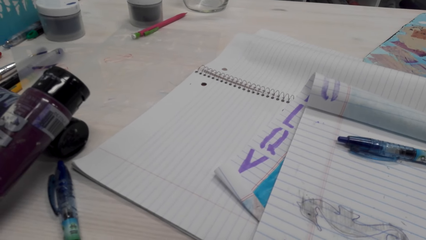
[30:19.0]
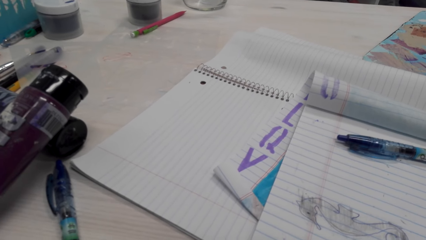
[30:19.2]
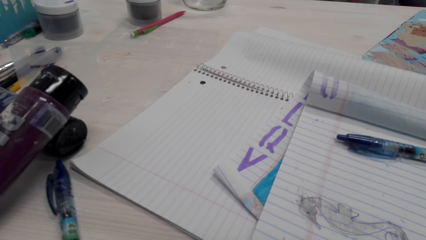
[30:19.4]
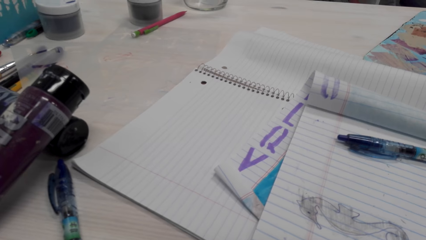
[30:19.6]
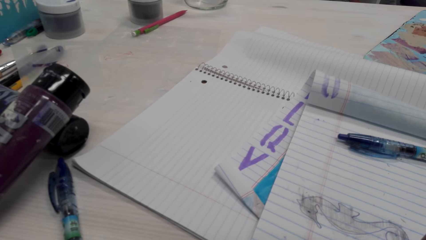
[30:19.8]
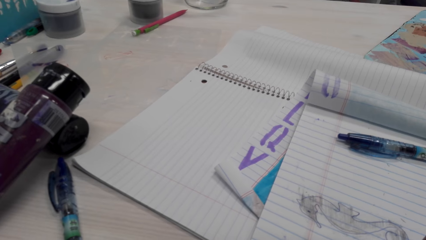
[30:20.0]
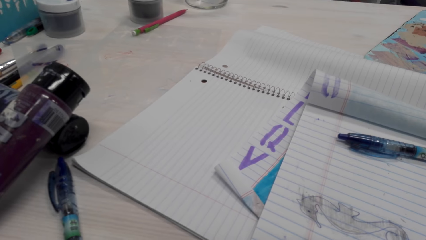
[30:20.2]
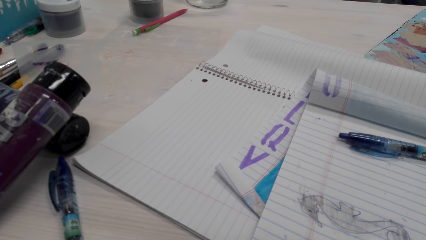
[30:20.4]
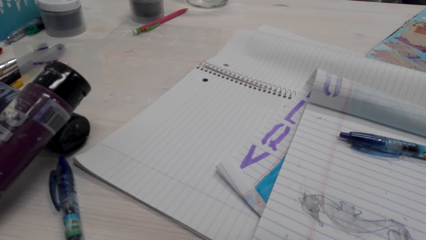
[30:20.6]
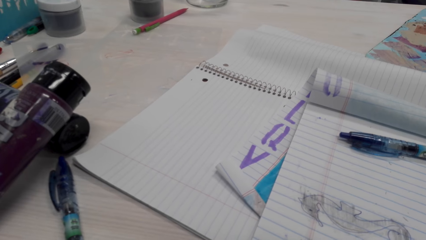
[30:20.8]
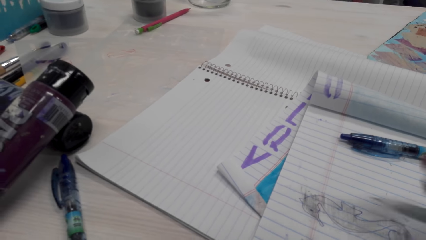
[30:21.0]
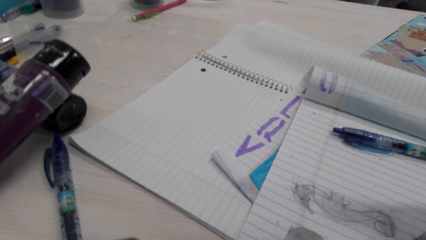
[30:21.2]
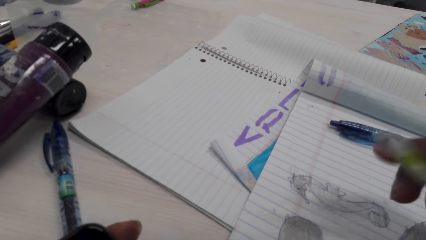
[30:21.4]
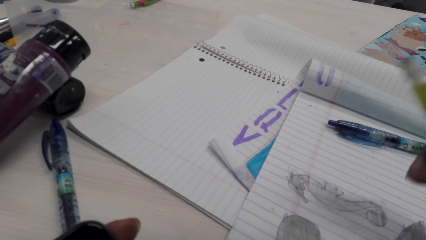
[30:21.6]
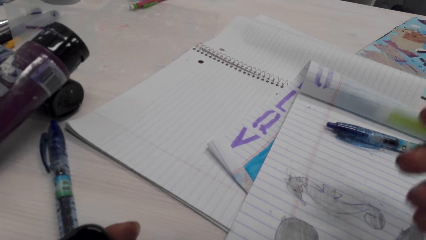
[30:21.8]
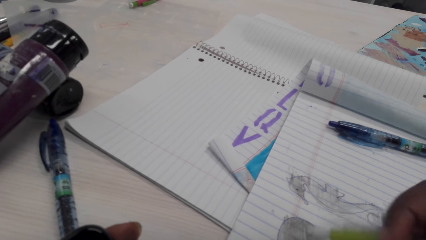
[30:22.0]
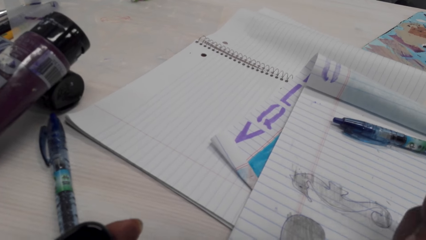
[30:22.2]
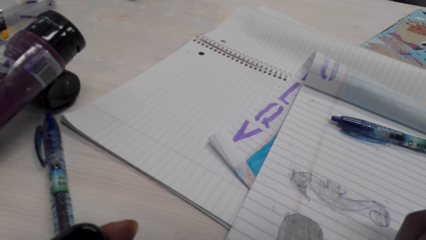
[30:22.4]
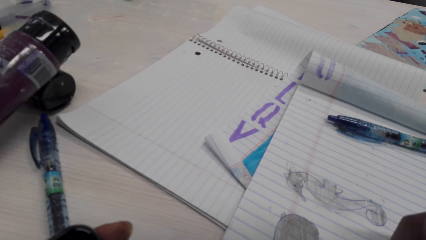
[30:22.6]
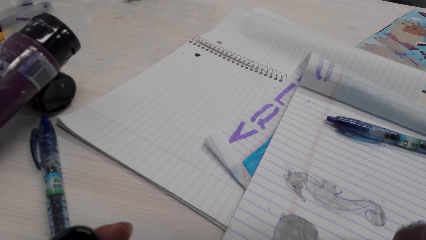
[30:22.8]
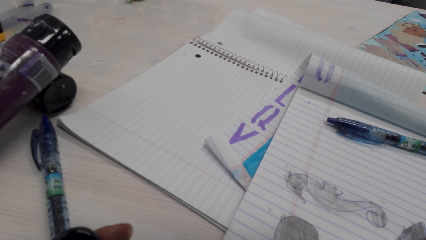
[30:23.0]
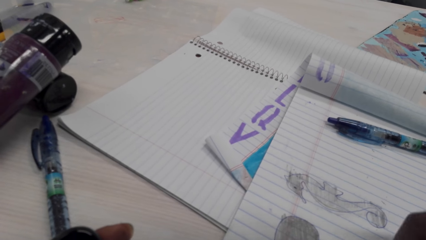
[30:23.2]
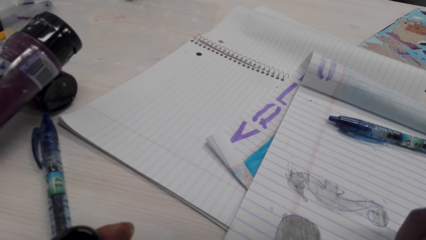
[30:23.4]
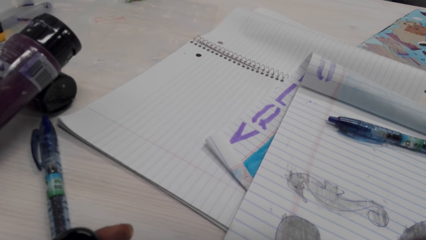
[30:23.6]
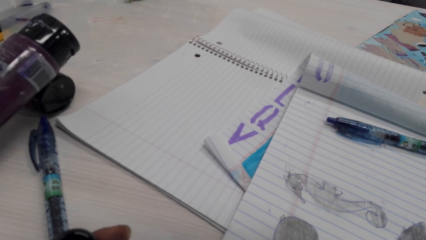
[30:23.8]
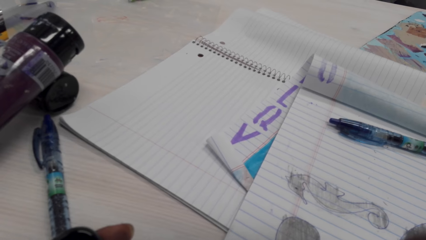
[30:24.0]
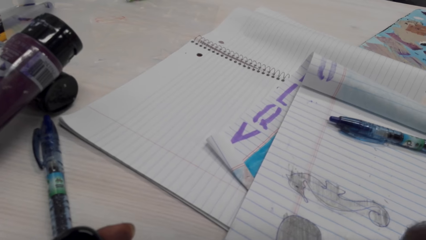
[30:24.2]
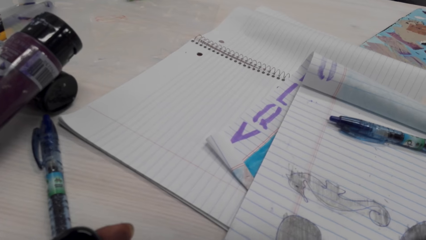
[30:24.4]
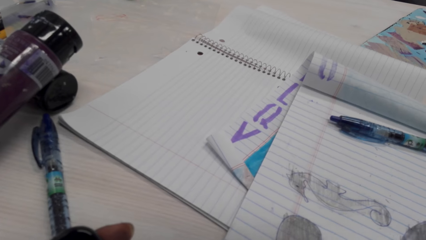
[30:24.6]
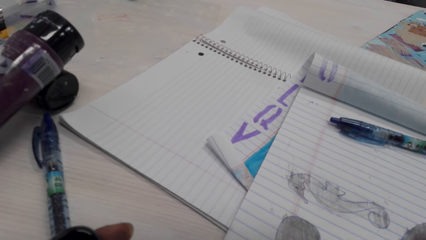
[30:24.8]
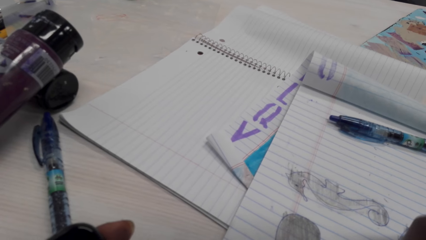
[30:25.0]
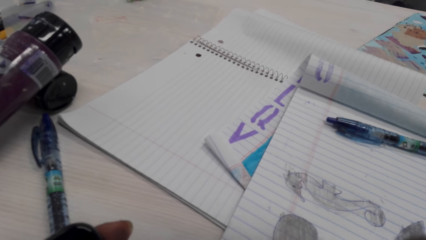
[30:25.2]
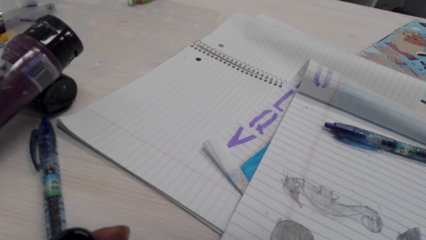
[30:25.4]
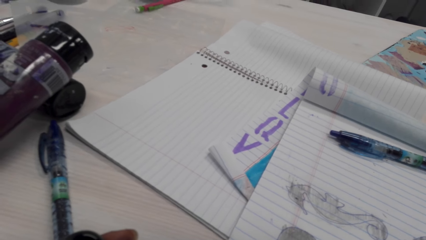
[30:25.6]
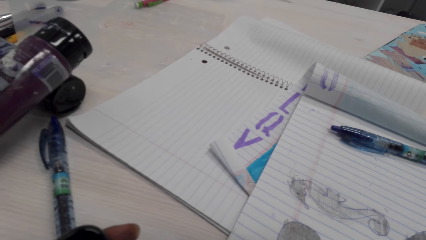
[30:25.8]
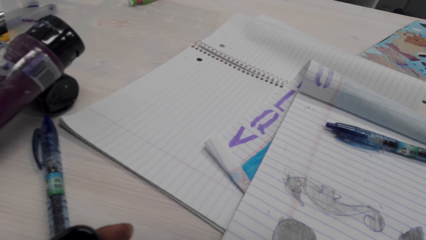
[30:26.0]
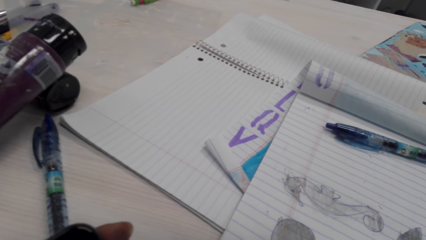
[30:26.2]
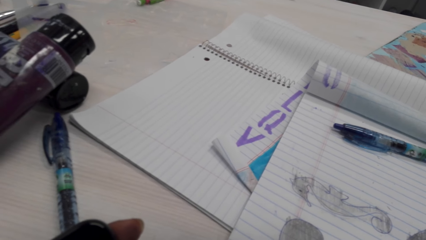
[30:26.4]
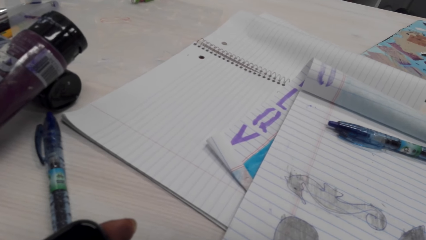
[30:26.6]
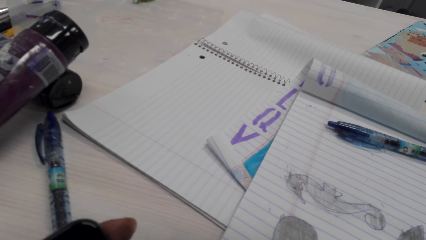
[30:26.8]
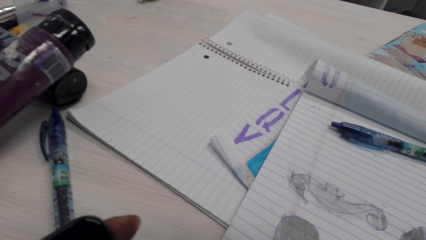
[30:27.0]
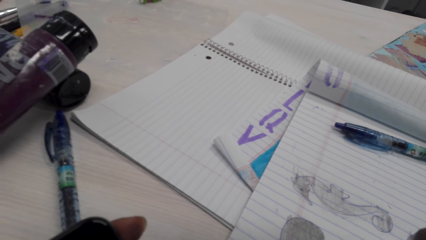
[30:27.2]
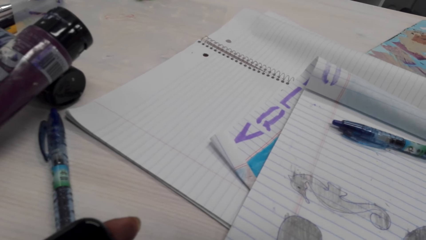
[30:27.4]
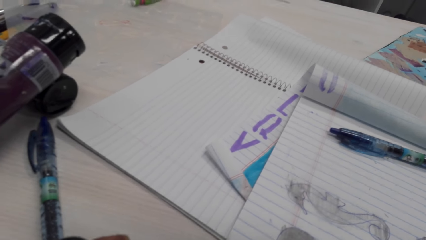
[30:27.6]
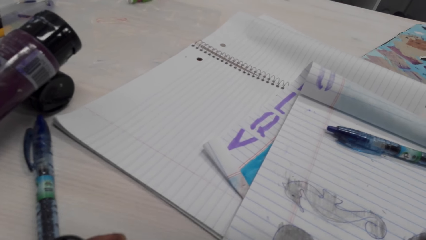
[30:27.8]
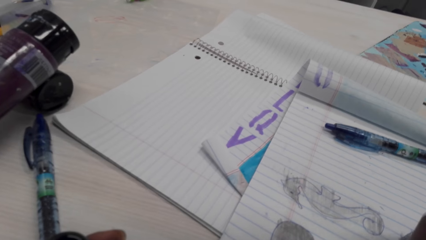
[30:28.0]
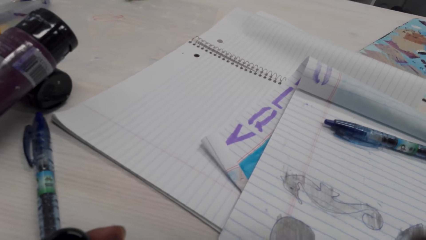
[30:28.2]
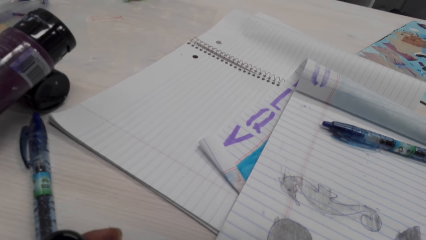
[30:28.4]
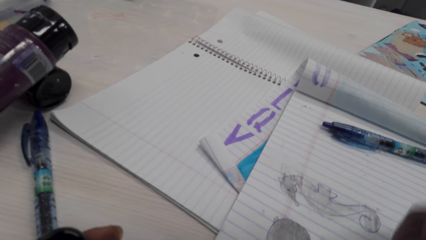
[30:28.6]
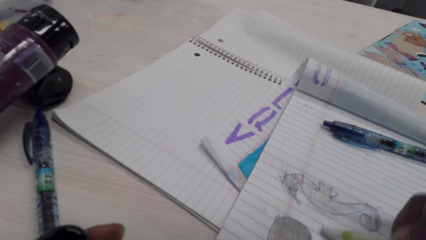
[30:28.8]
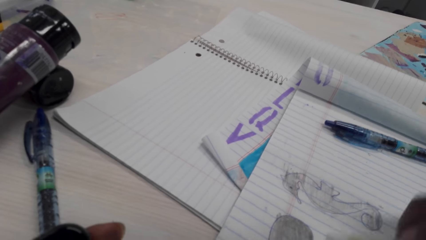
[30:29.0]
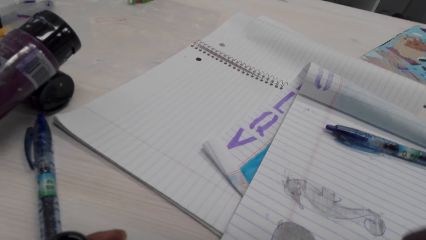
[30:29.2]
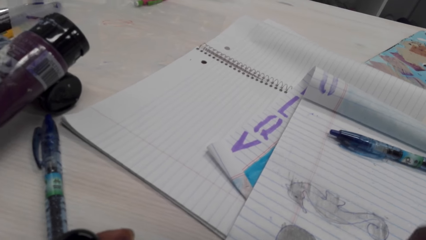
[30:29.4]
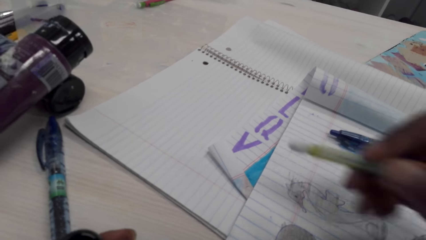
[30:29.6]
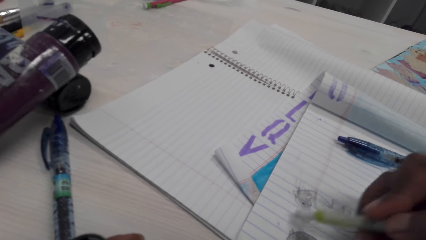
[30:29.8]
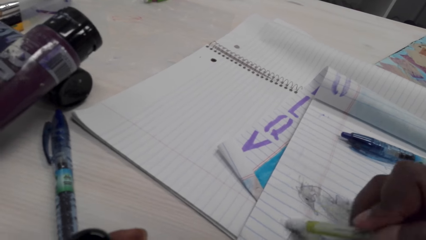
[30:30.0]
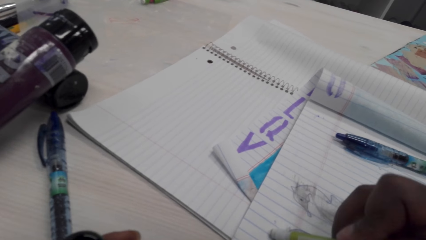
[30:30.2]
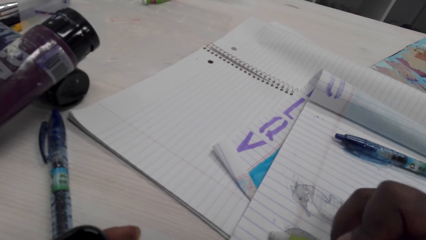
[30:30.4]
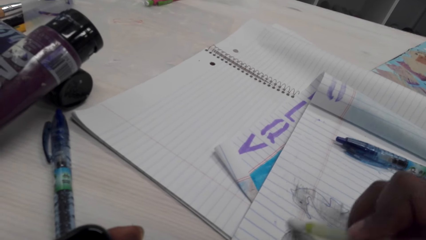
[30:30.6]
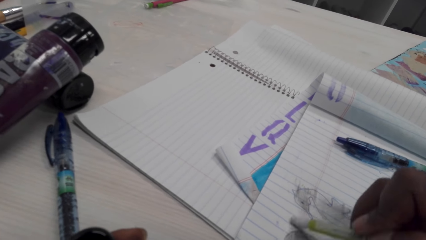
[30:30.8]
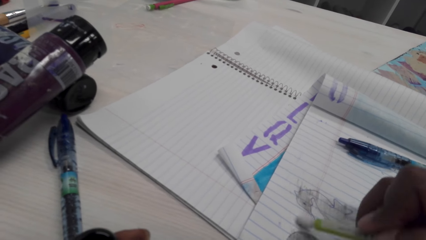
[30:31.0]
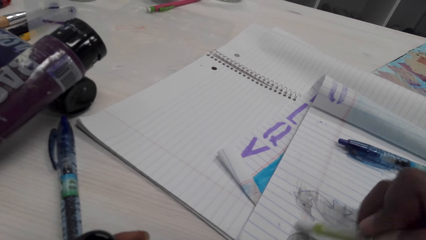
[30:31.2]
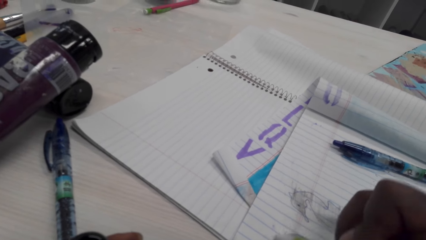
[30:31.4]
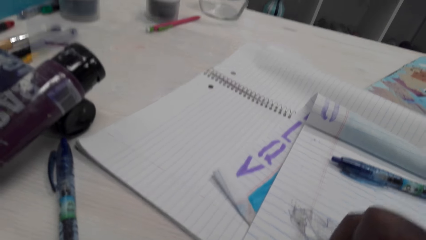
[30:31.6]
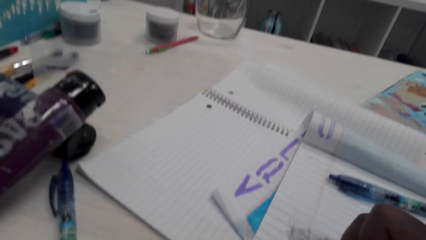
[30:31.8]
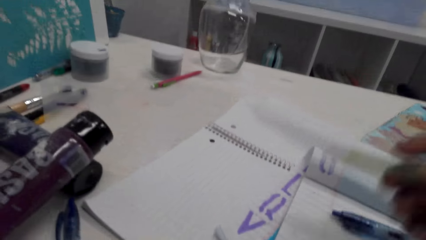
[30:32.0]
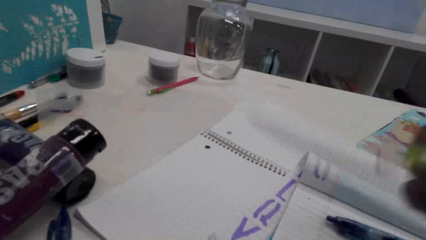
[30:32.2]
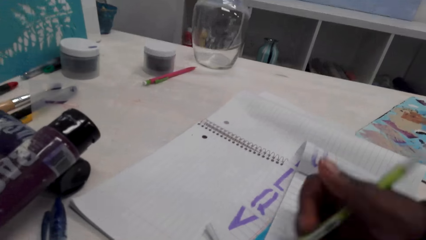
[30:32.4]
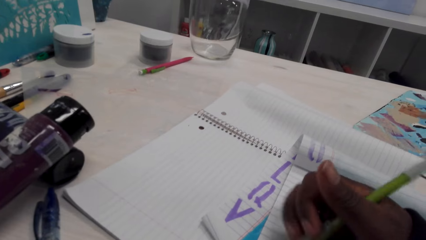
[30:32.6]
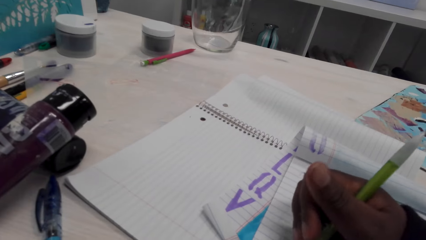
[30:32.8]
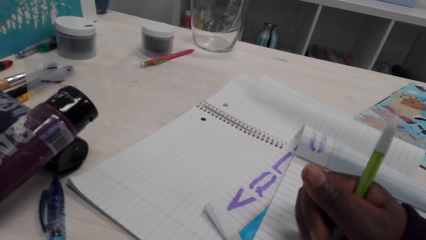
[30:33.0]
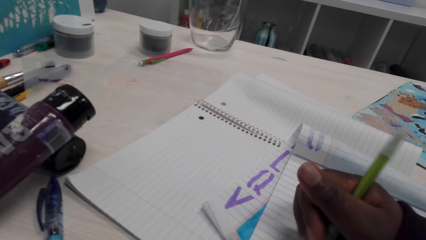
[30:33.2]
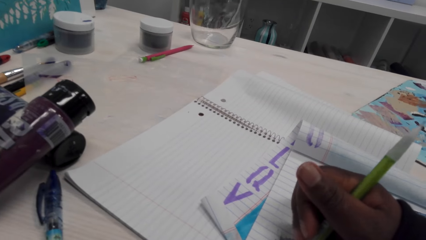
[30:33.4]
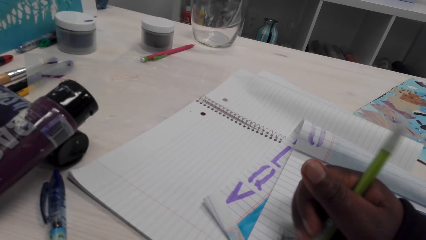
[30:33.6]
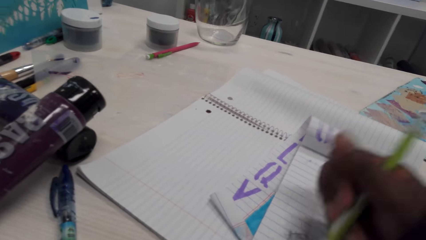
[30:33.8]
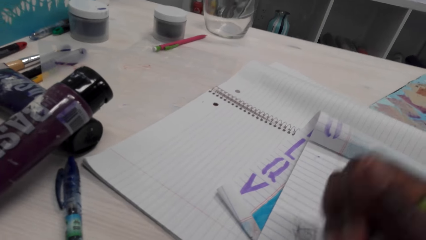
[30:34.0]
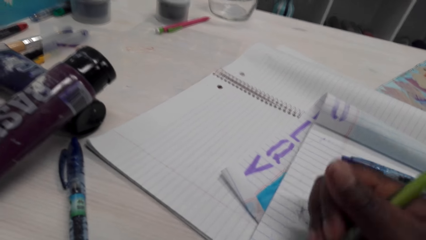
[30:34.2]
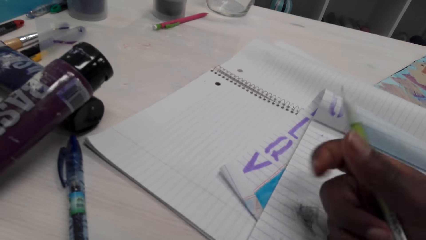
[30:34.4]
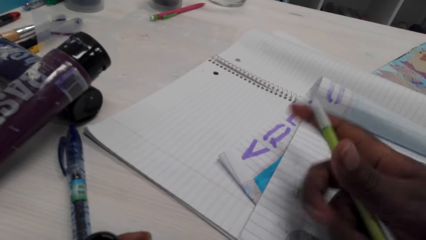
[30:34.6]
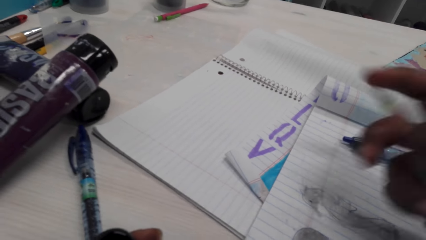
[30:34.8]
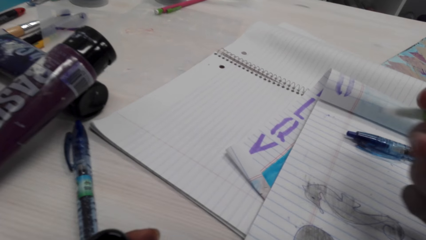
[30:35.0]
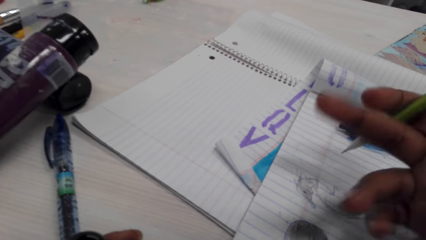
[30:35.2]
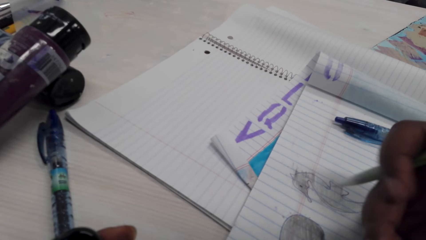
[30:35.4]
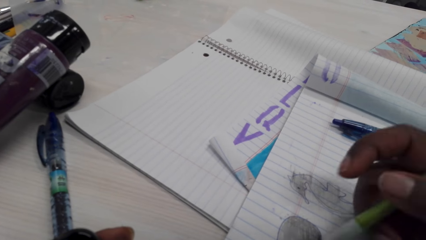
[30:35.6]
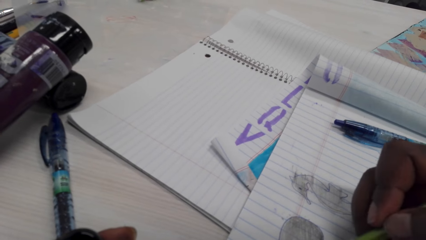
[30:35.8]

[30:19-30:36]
The camera wearer adjusts the pencil. They rub on the book with the pencil rubber. They adjust the pencil. They rub on the book with the pencil rubber. They adjust the pencil.
